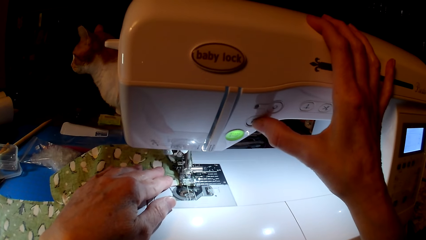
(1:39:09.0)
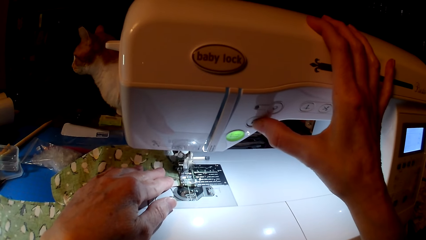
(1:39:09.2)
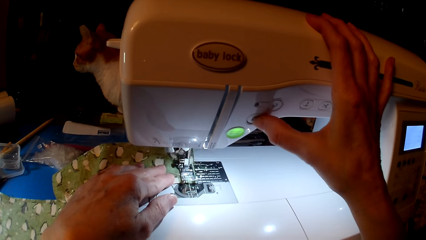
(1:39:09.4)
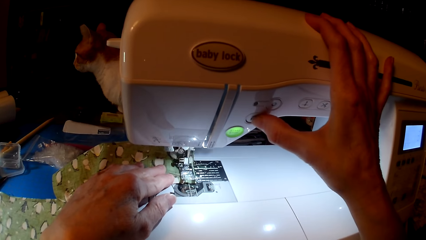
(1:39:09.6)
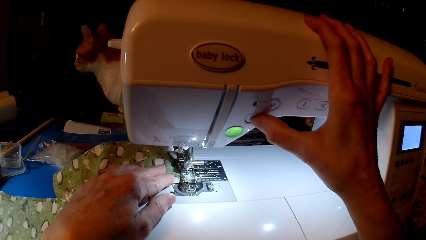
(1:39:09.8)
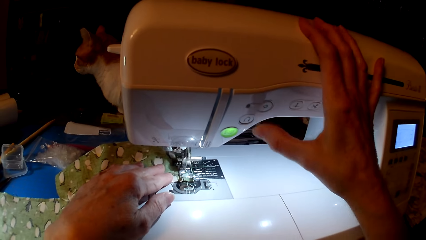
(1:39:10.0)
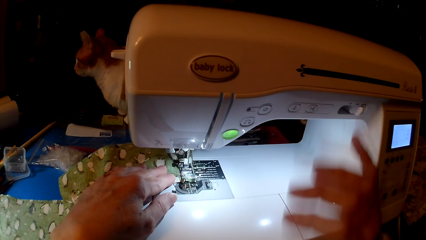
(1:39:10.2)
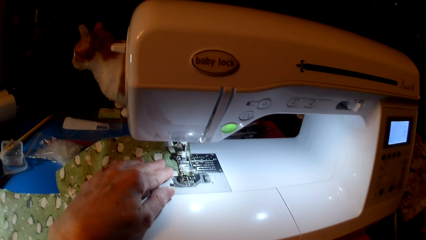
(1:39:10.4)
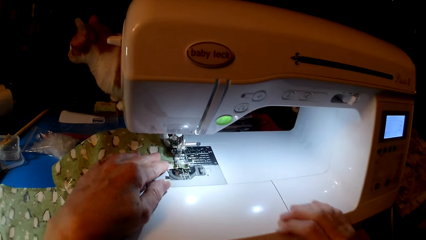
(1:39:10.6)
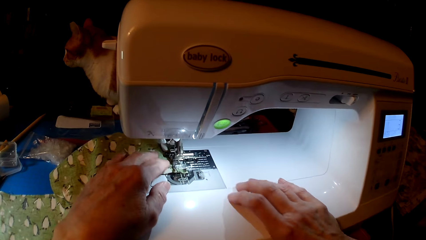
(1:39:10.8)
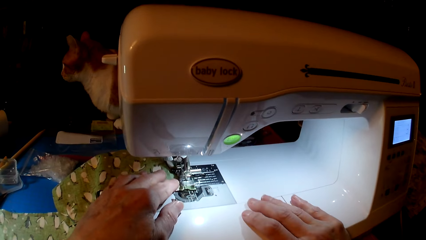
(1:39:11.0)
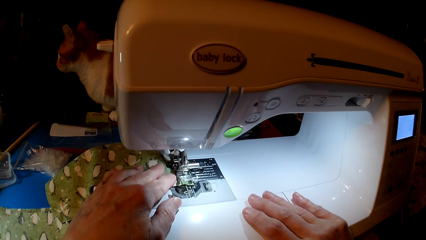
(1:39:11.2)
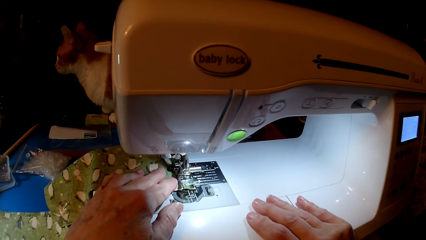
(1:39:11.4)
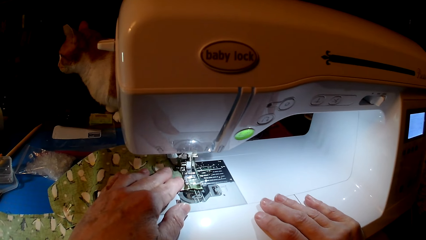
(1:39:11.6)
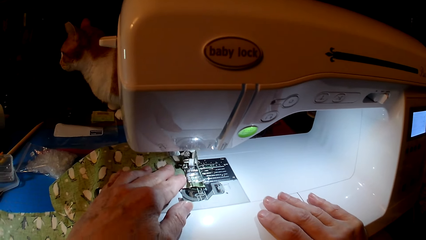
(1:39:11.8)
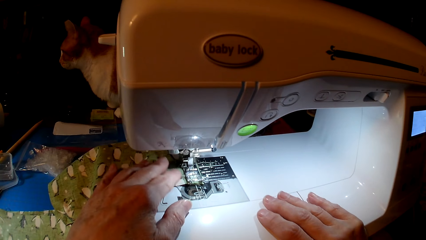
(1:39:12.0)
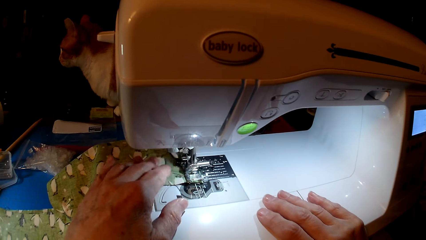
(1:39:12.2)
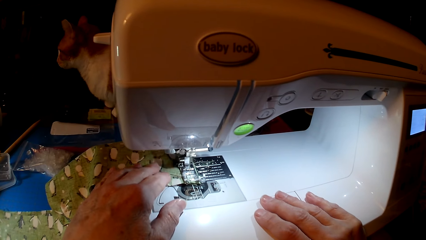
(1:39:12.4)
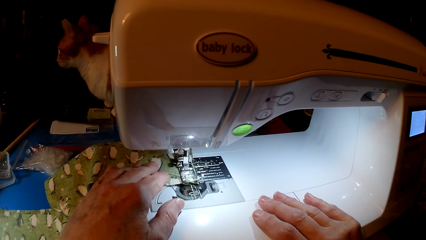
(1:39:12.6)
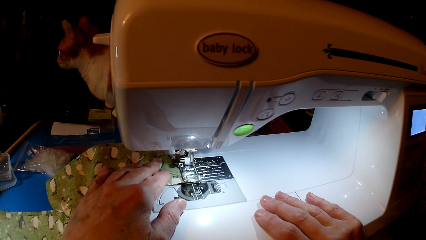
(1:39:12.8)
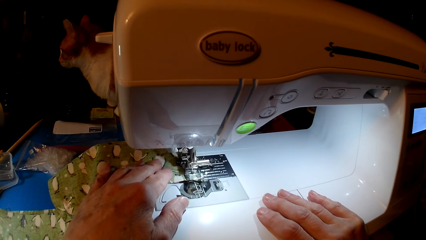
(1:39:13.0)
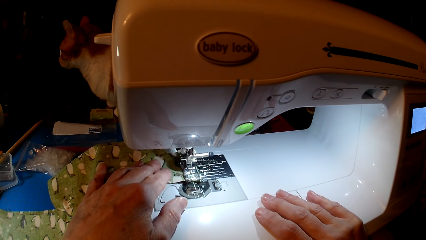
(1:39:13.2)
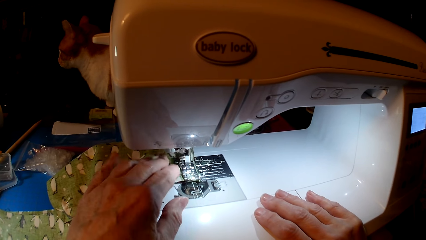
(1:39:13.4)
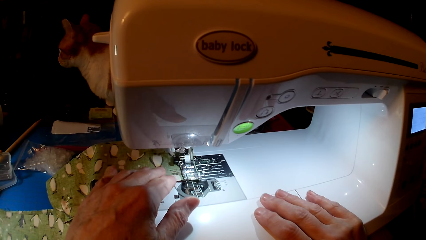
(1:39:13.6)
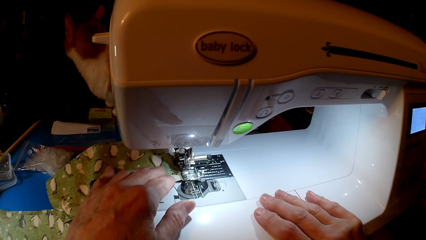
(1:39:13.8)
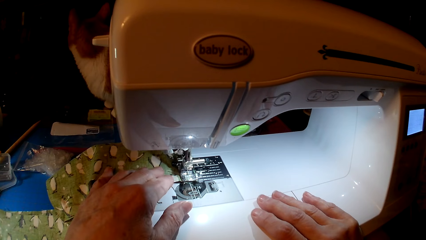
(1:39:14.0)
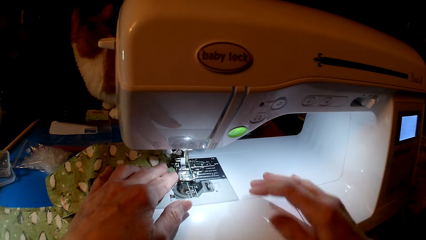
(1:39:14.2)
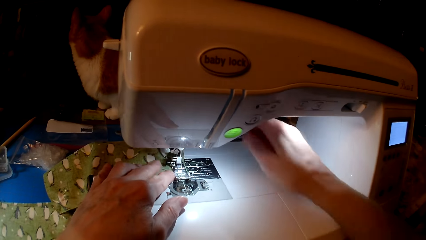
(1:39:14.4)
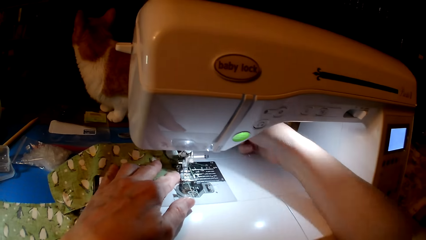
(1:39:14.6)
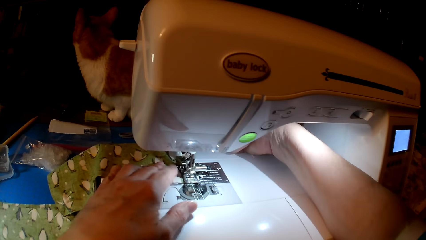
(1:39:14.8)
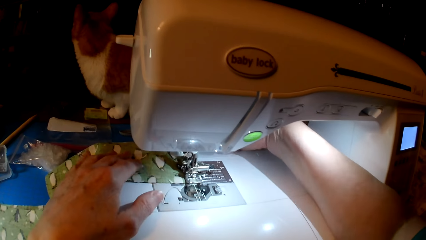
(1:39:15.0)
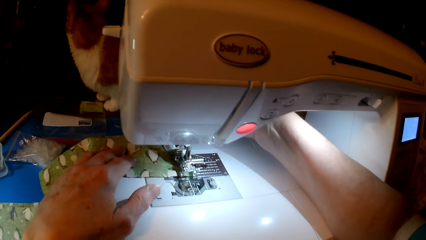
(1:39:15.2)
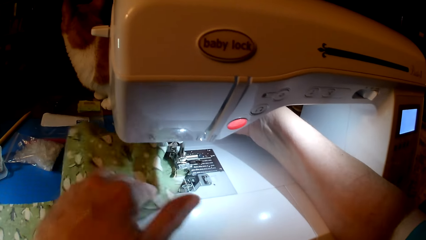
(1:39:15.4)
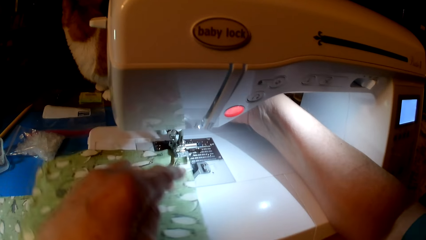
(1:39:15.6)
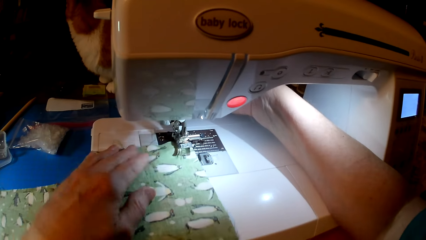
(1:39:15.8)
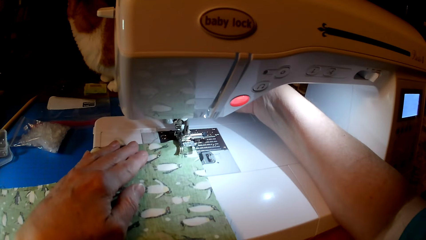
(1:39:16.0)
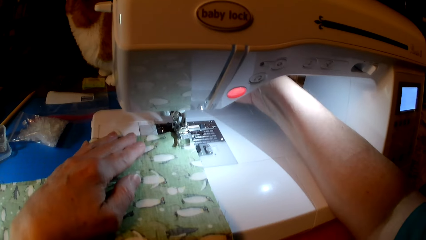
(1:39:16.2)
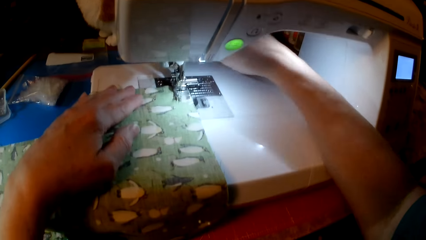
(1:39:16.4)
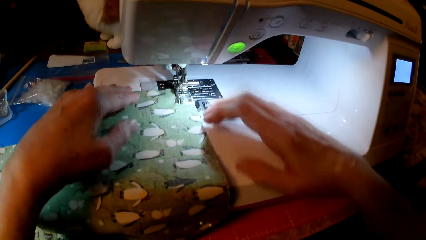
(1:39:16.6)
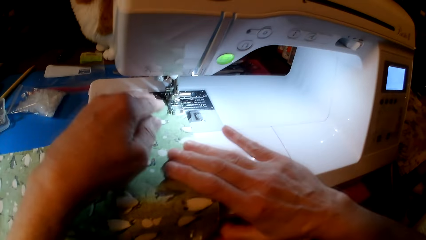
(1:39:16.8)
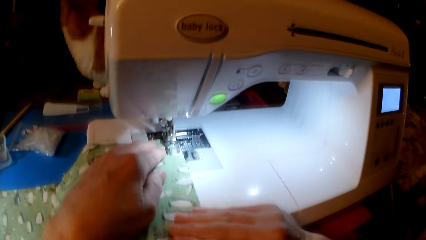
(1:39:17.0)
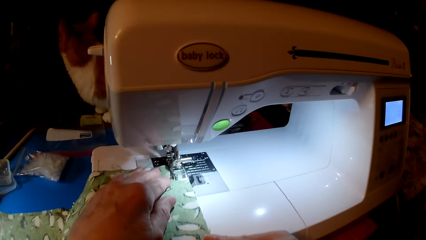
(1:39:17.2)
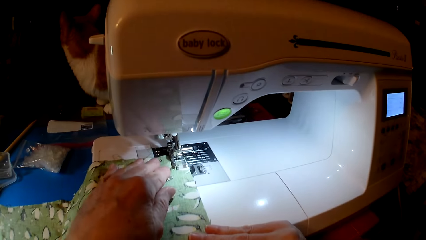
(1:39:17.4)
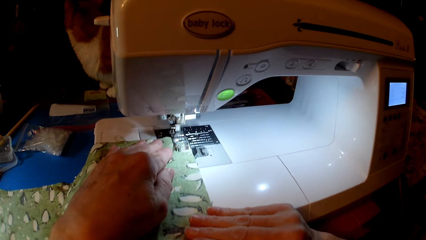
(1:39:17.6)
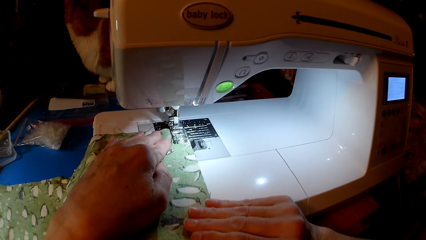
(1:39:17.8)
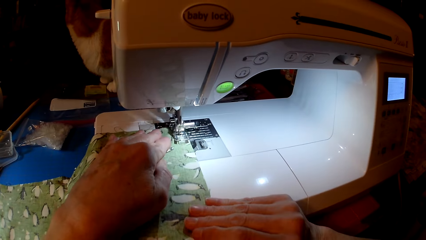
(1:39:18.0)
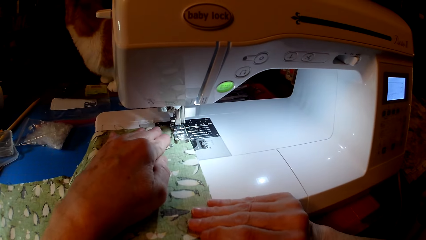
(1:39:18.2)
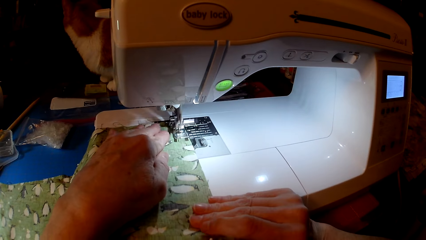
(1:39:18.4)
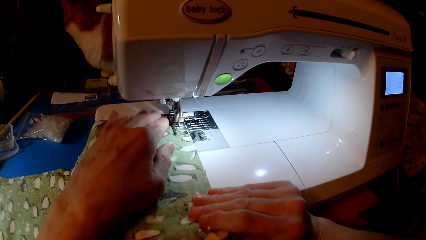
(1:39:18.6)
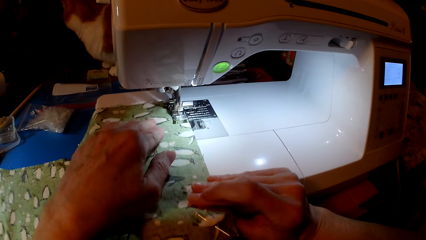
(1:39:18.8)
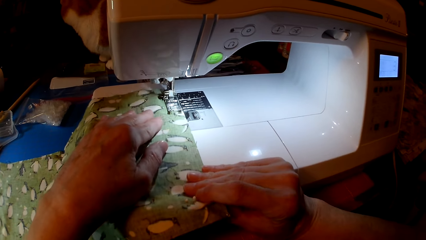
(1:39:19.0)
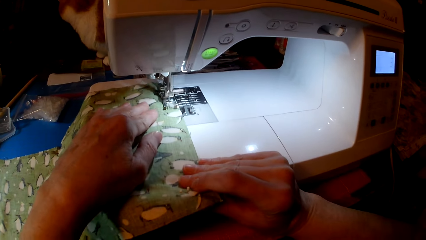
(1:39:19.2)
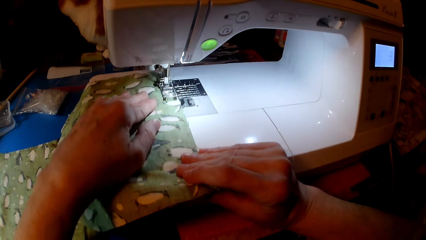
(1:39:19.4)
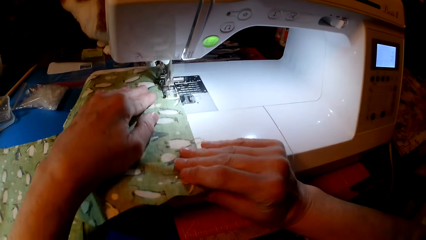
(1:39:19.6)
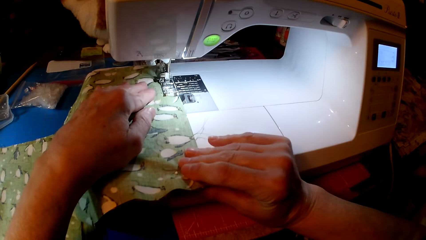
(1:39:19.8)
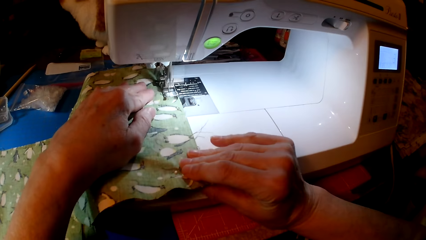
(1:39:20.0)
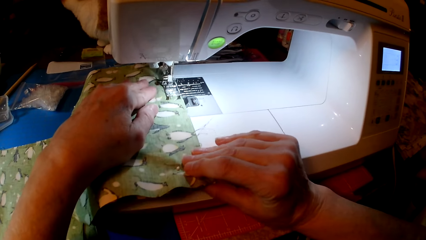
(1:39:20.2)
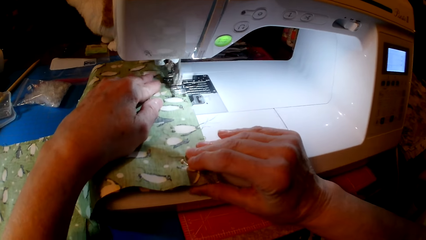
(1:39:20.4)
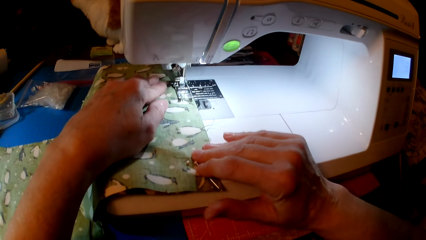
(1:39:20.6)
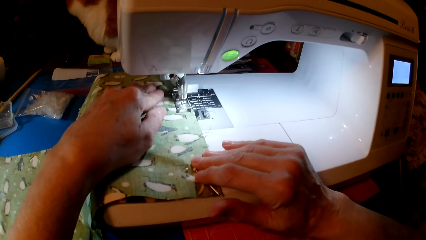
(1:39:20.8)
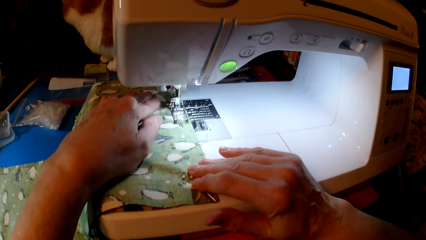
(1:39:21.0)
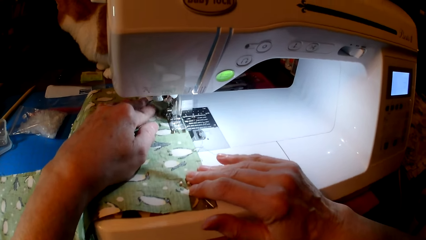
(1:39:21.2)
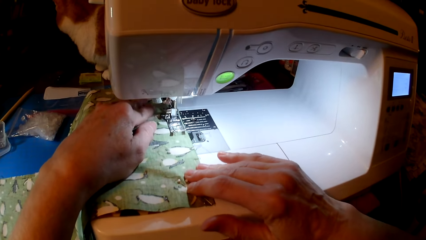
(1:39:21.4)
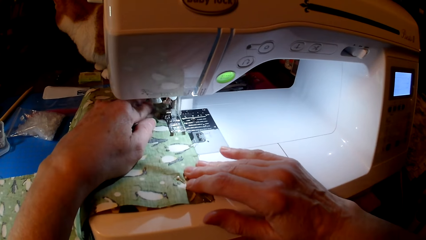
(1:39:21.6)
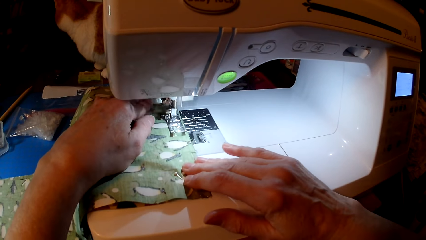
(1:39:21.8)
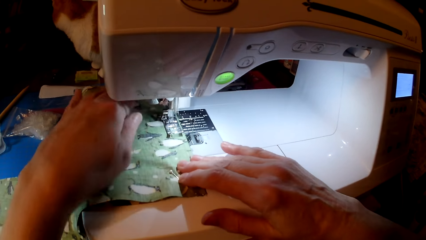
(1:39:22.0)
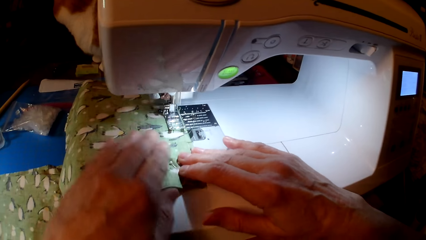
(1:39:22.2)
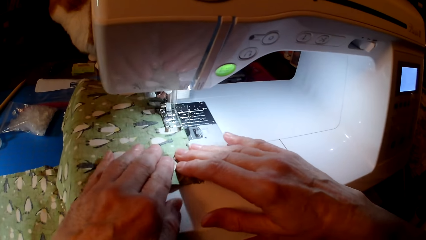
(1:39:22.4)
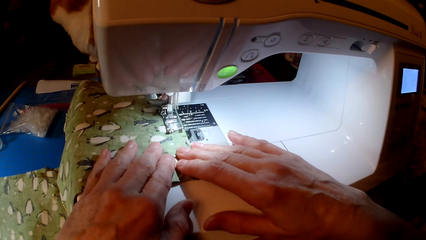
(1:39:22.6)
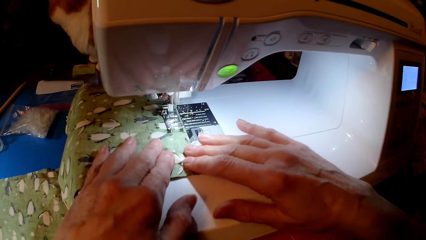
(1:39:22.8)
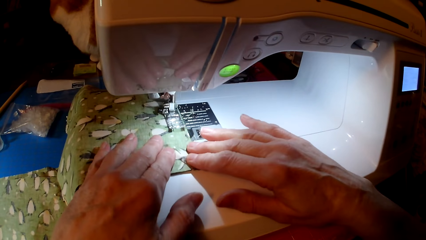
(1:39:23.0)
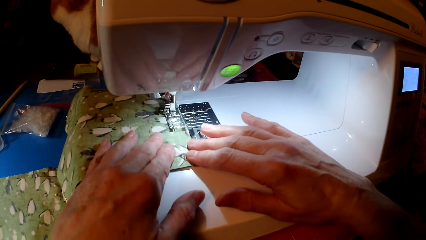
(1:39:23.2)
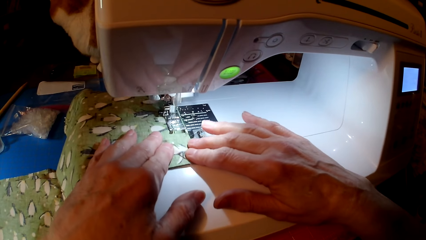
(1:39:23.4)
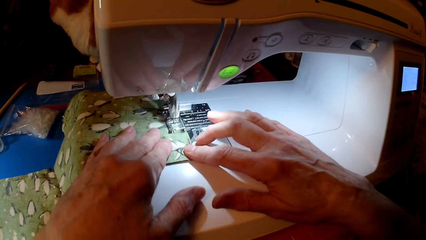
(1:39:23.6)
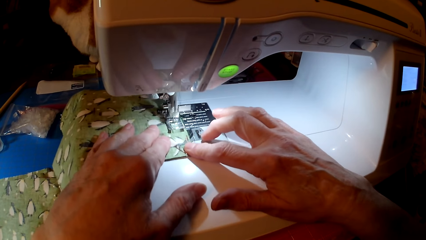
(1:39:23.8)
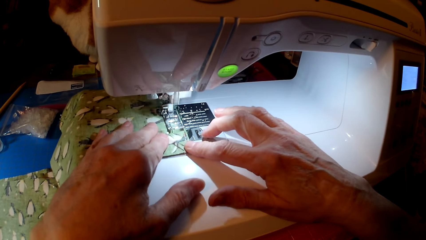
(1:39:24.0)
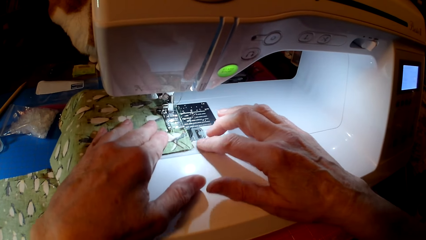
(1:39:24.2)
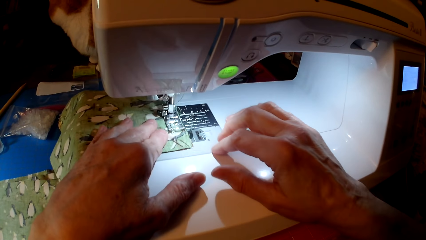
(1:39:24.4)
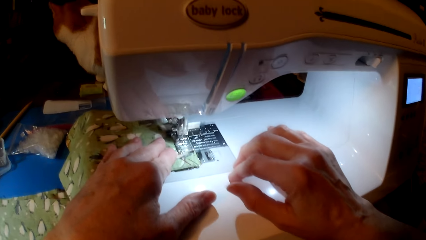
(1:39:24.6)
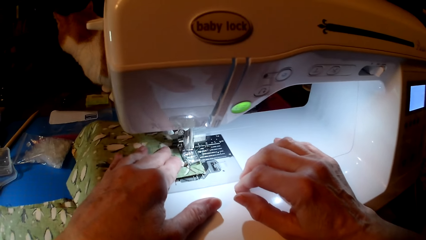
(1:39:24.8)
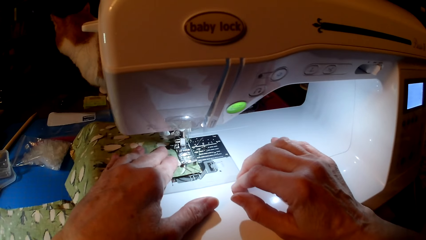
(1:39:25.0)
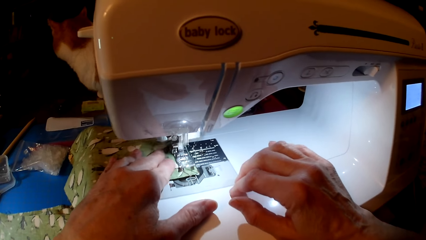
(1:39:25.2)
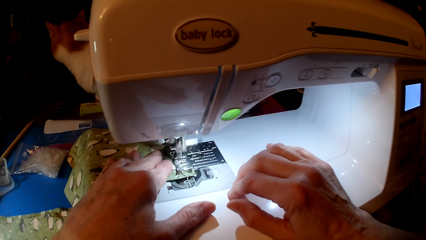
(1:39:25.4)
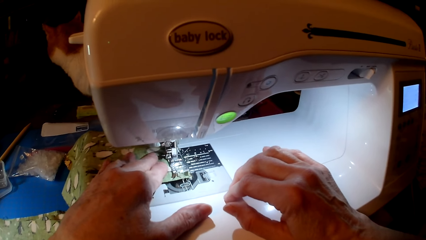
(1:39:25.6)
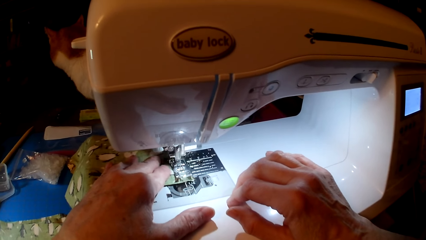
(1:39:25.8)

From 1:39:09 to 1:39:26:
The camera wearer looks at the cloth. They hold the cloth. They sew the cloth.
